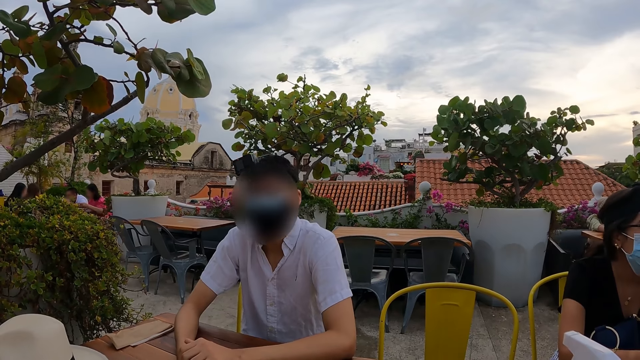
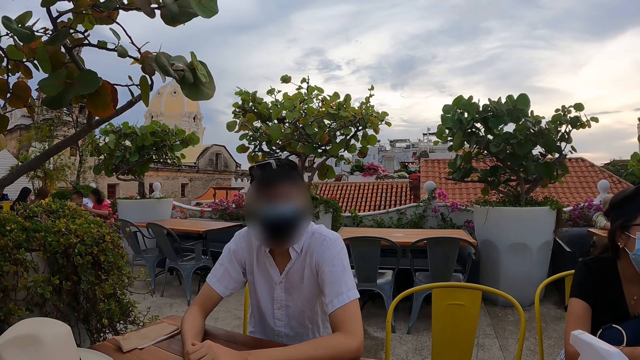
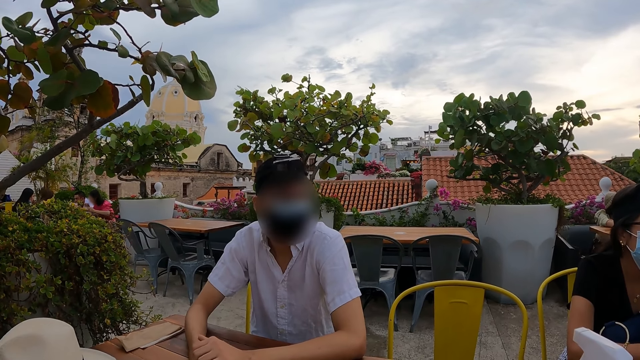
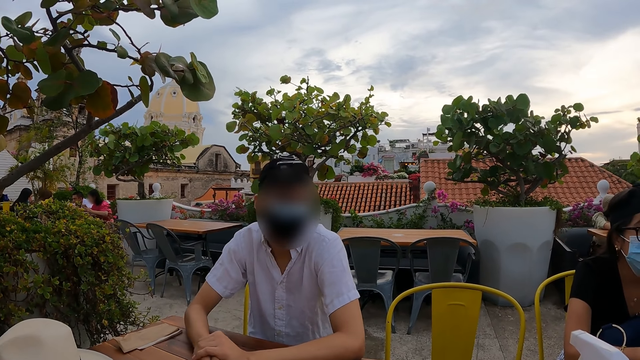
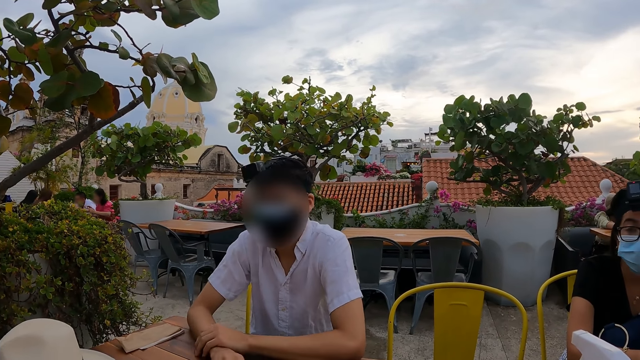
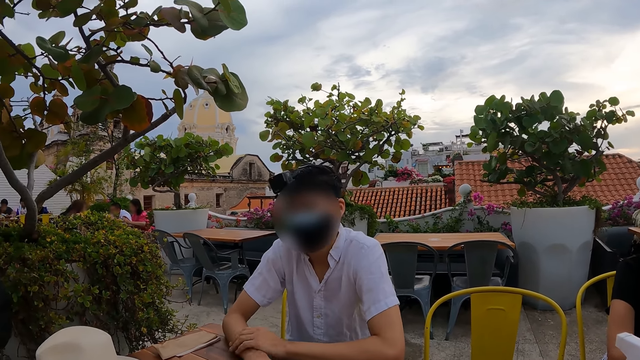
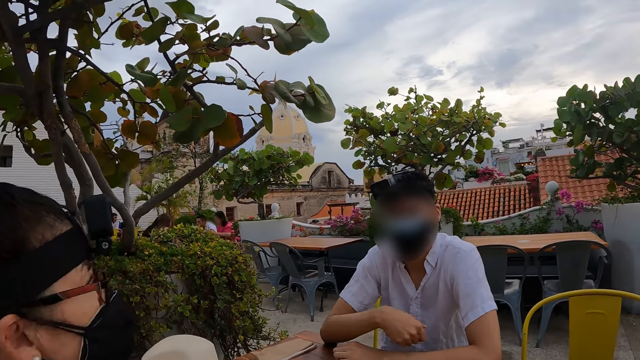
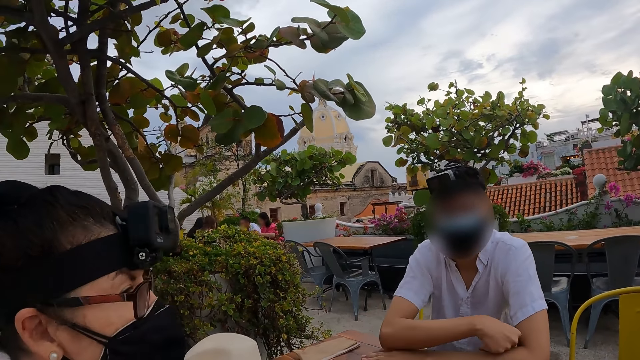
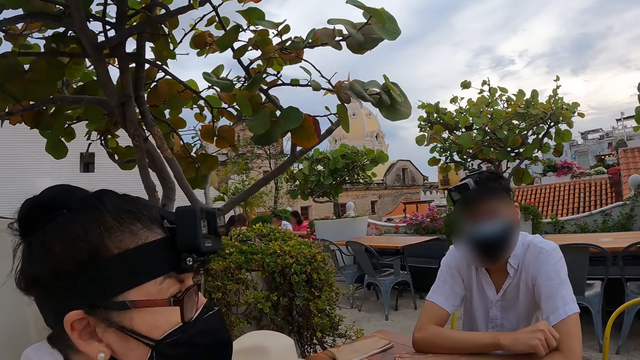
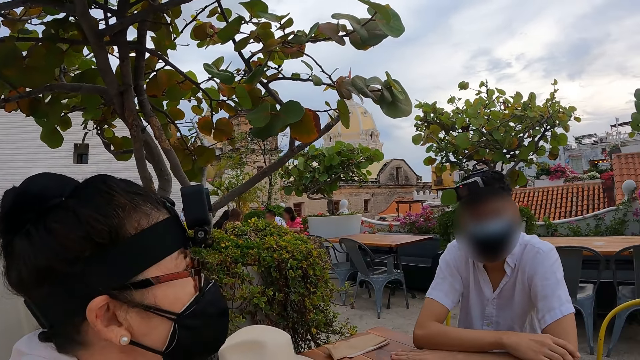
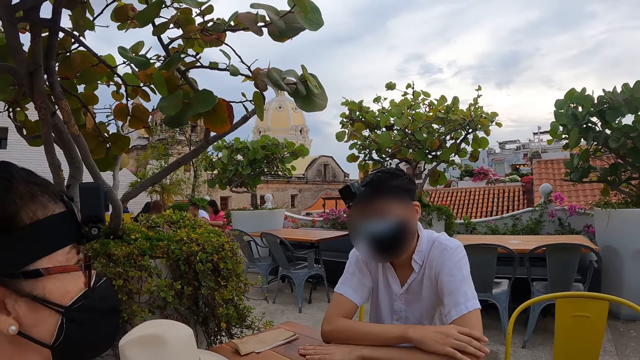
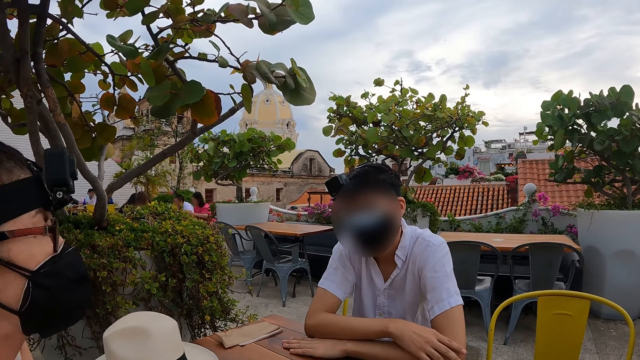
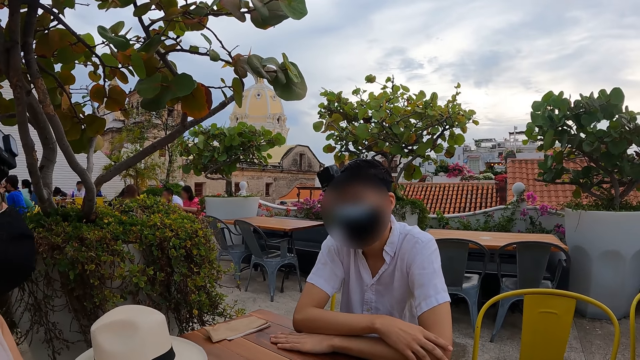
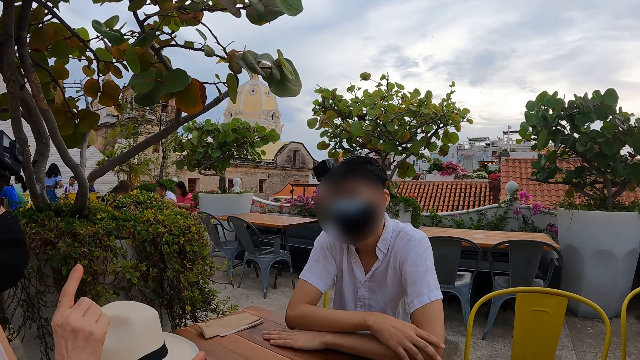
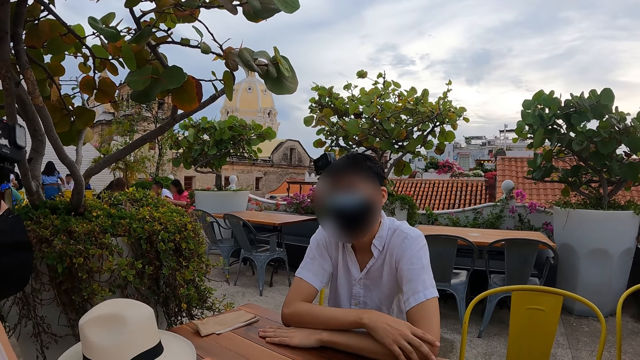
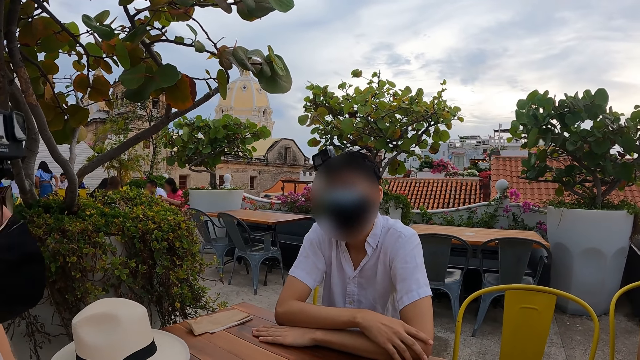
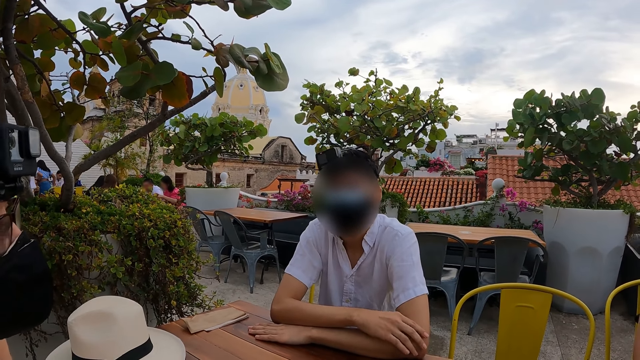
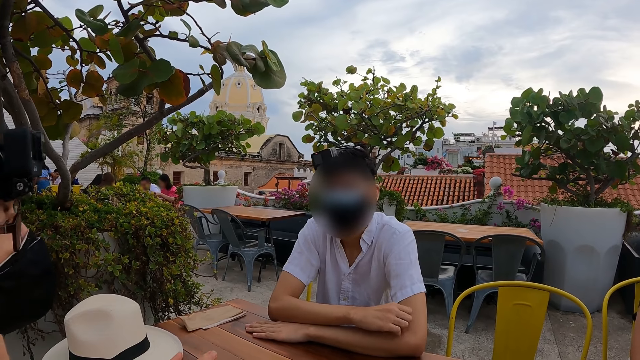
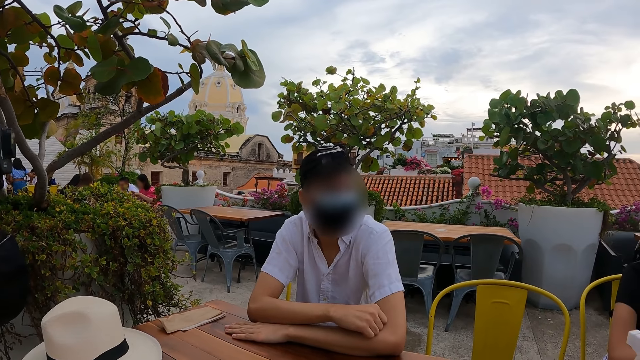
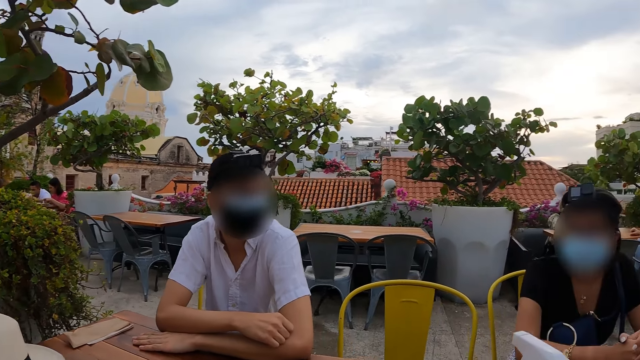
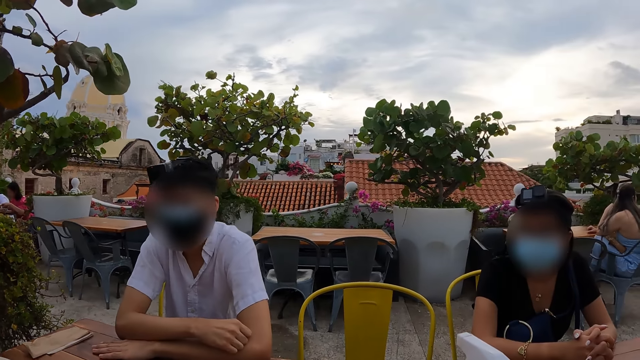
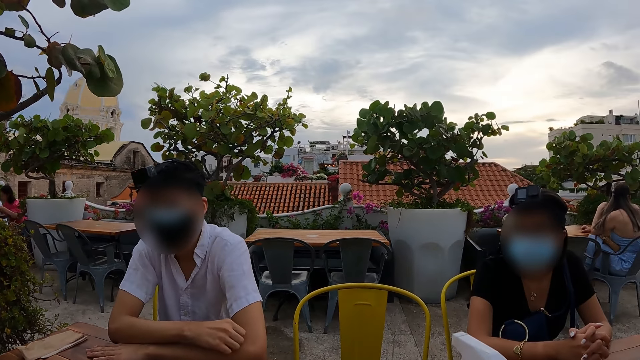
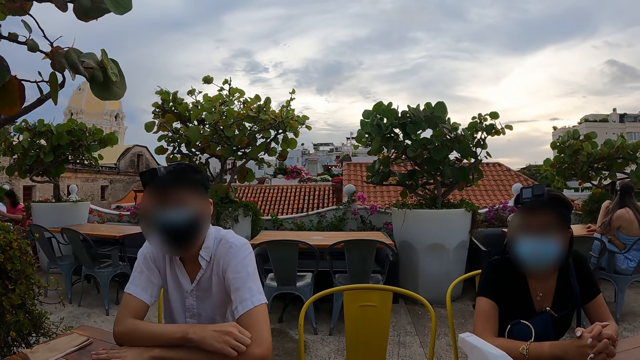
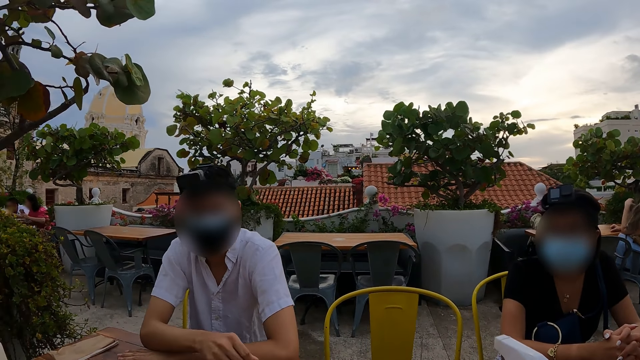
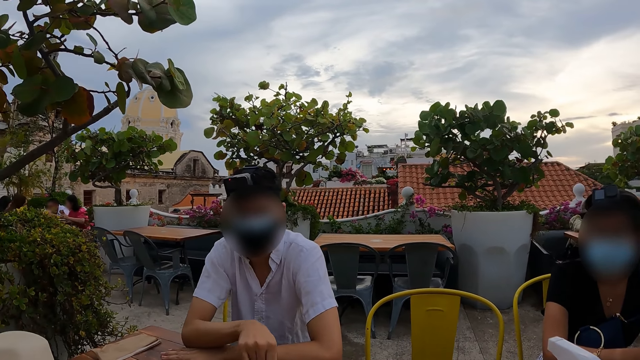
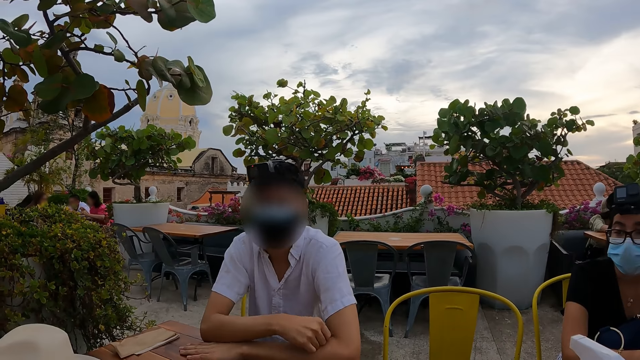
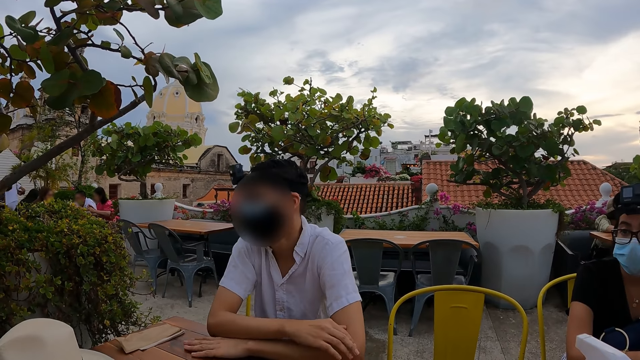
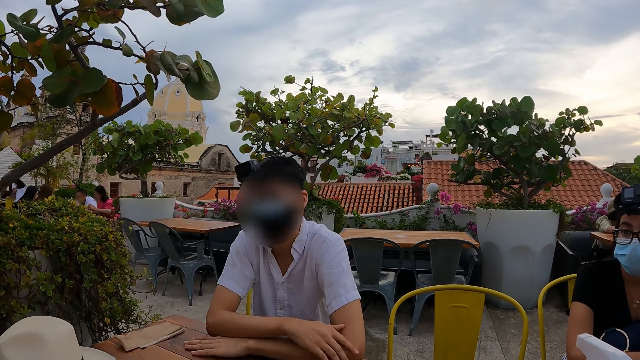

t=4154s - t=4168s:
A man interacts with a woman. A person moves her finger. The camera wearer looks at the person and two other persons. The man looks around. The man interacts with the woman. The camera wearer stares at the two other persons. One of the other persons moves his hand on the table.

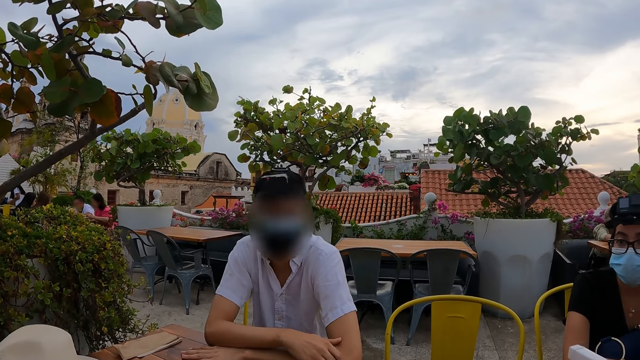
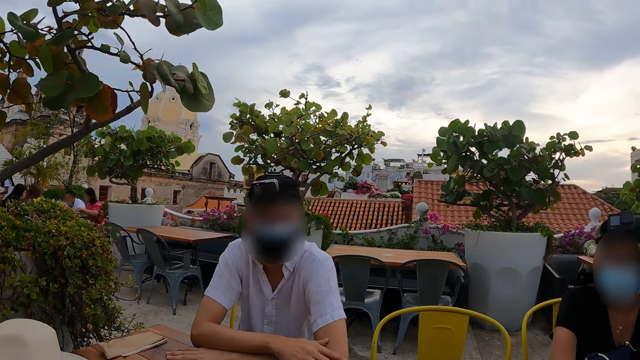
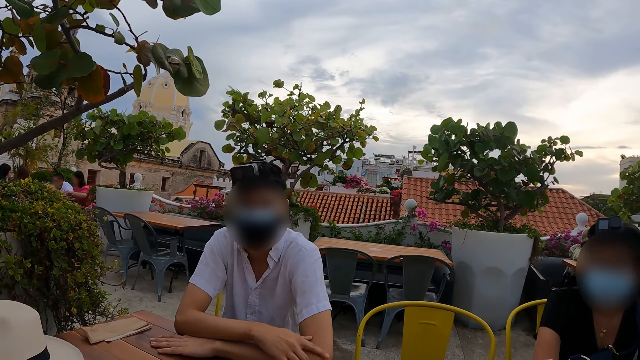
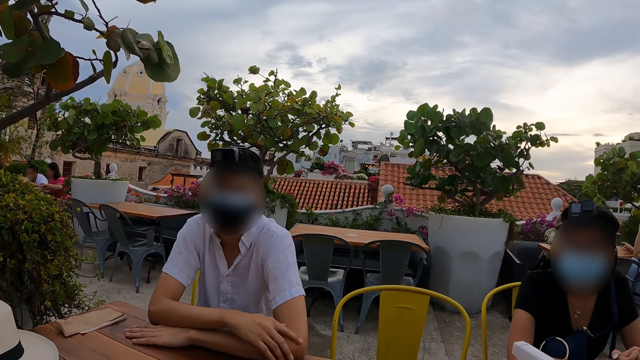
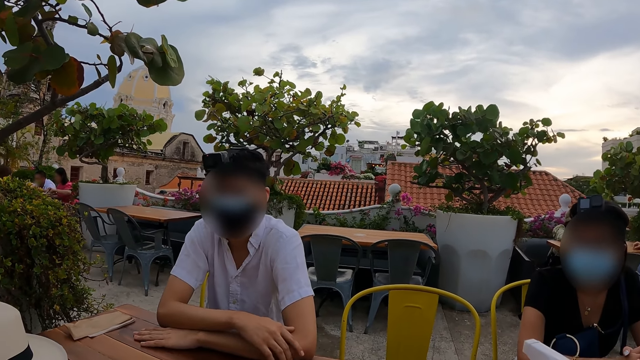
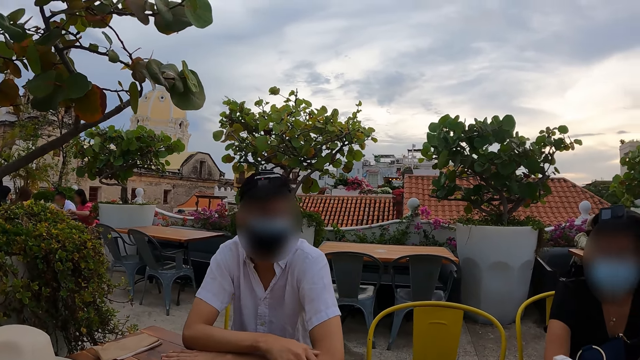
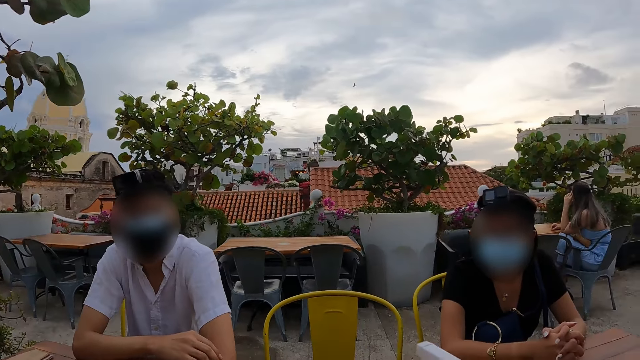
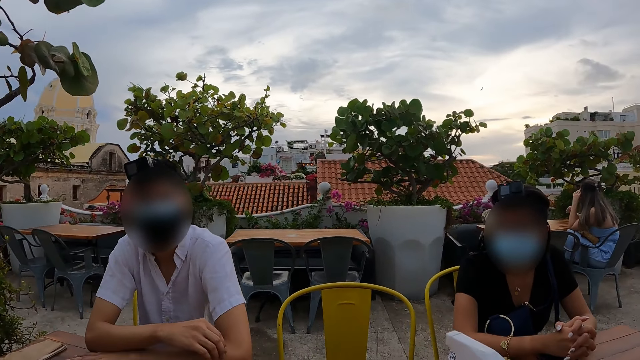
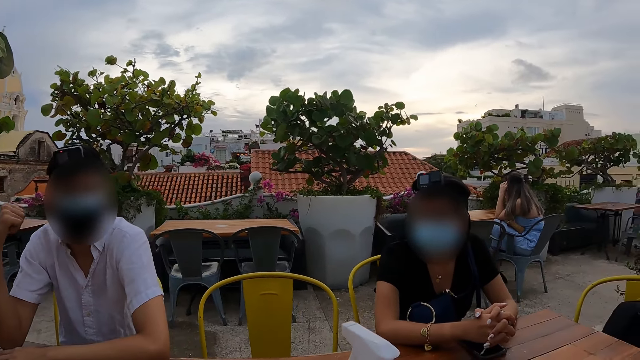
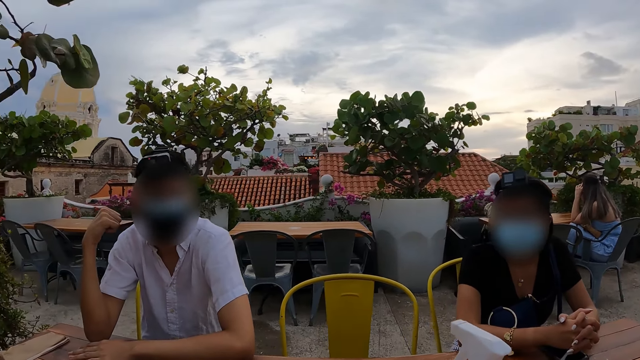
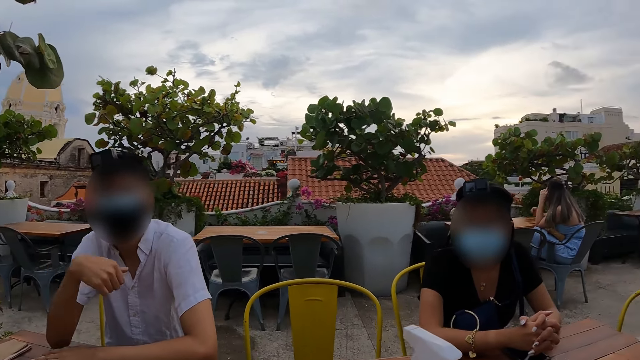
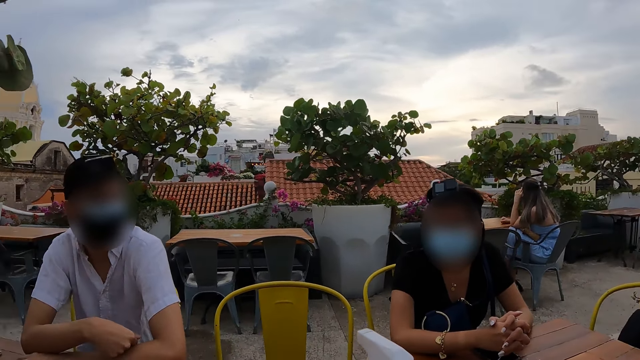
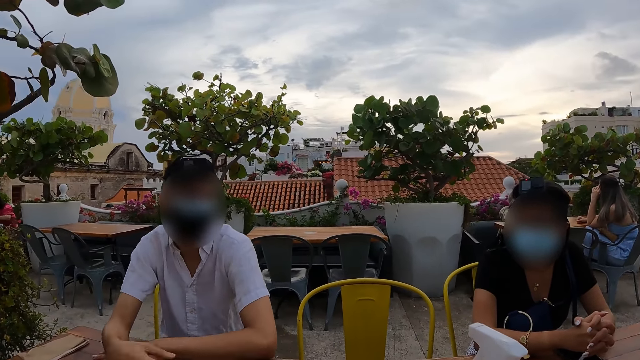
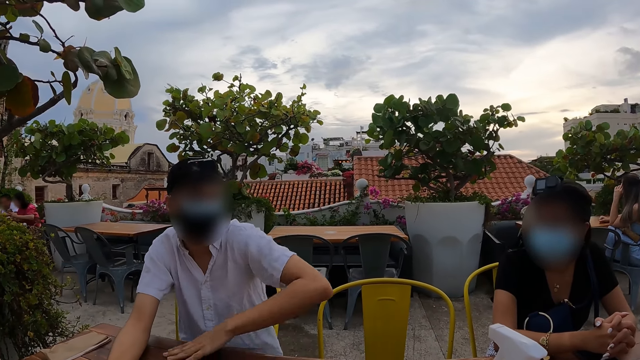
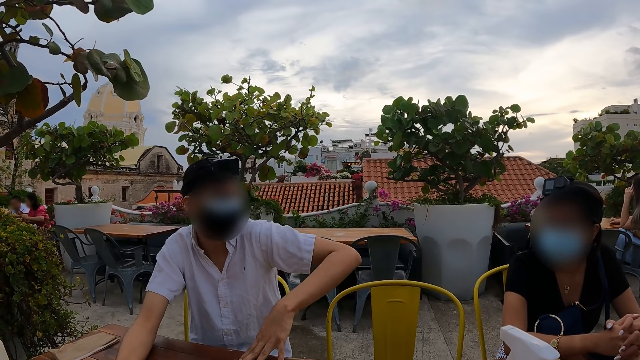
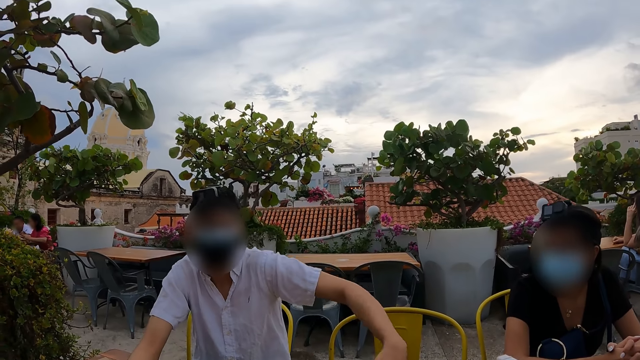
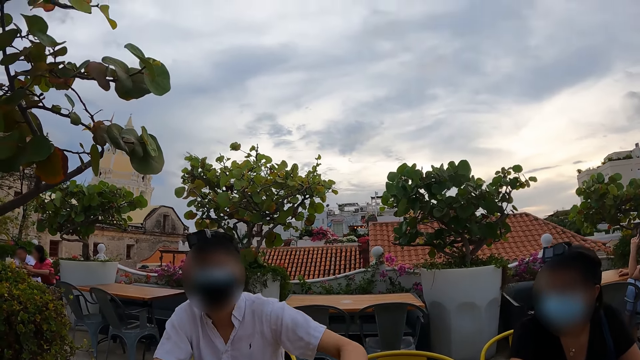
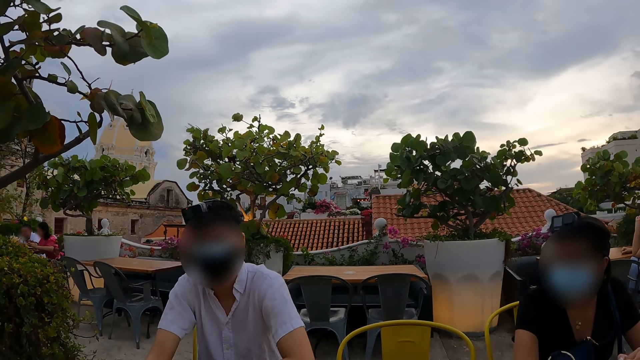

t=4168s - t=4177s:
The camera wearer stares at a person and another person. A man moves the right hand. The man moves the left hand to the chair.
